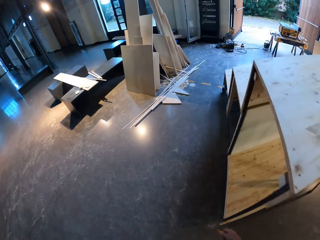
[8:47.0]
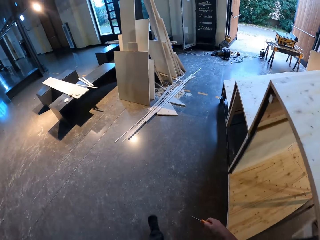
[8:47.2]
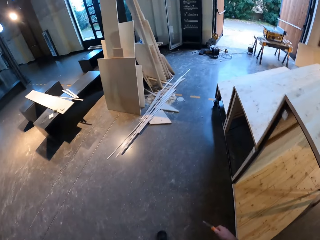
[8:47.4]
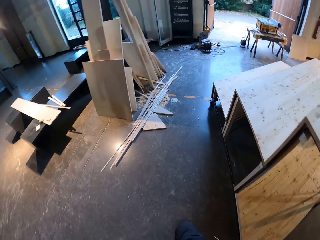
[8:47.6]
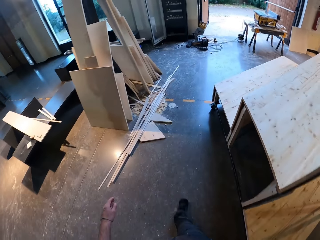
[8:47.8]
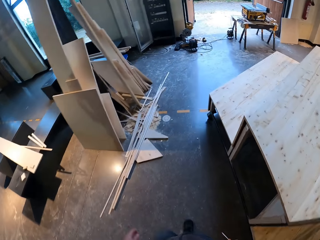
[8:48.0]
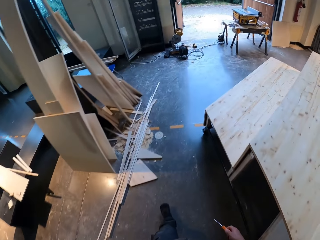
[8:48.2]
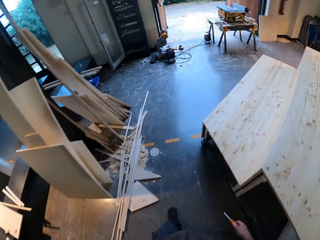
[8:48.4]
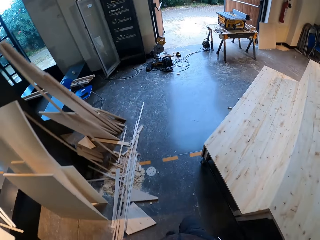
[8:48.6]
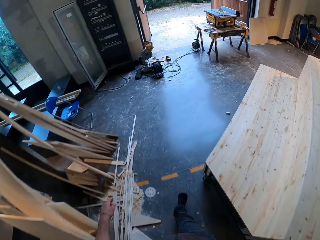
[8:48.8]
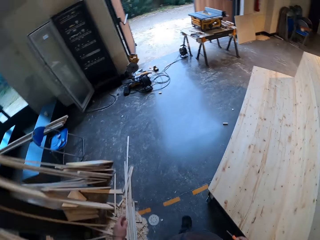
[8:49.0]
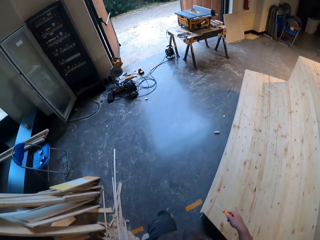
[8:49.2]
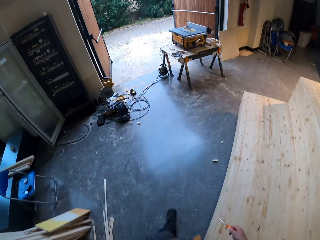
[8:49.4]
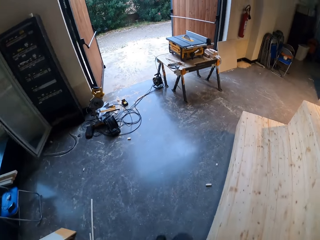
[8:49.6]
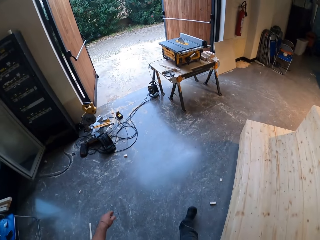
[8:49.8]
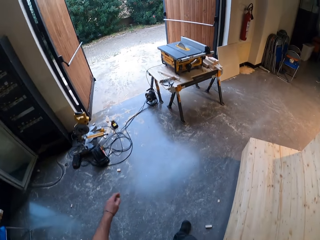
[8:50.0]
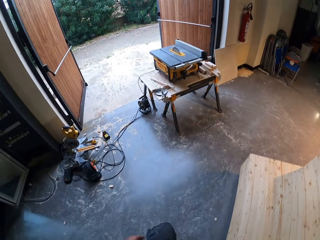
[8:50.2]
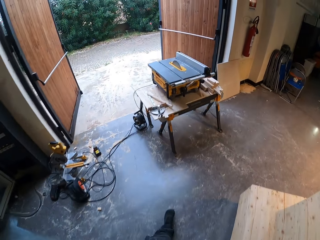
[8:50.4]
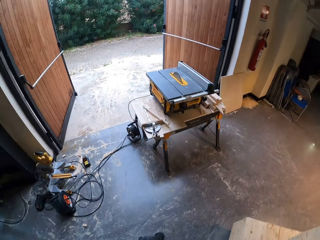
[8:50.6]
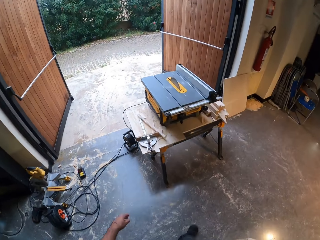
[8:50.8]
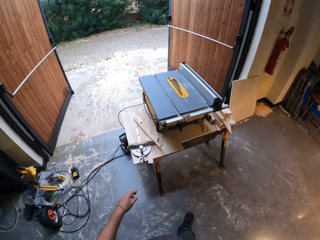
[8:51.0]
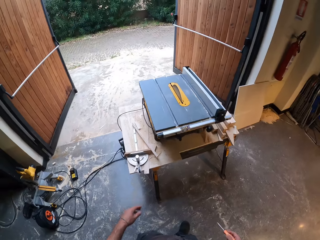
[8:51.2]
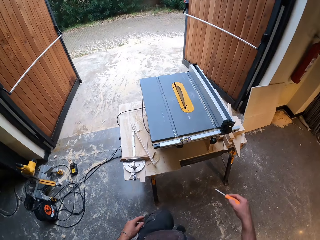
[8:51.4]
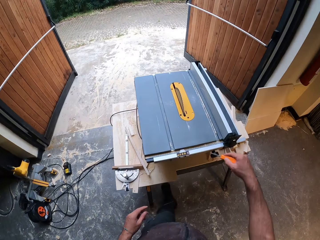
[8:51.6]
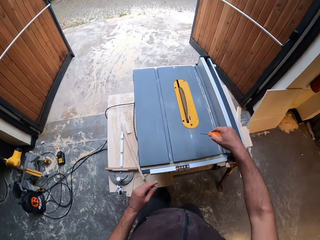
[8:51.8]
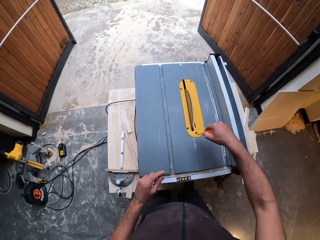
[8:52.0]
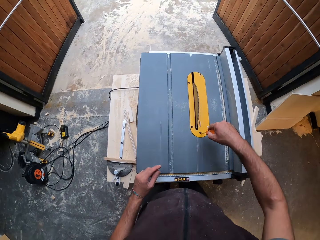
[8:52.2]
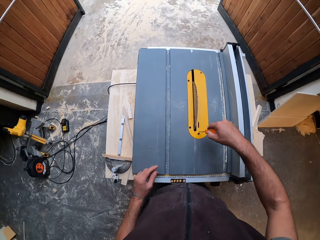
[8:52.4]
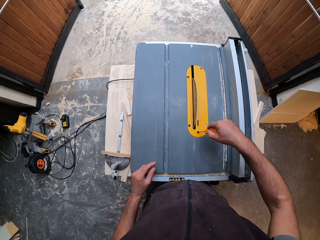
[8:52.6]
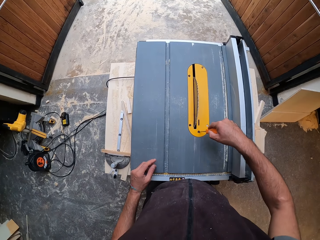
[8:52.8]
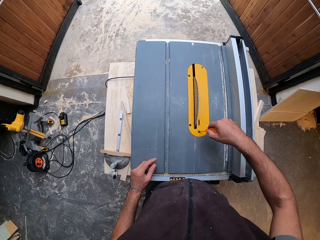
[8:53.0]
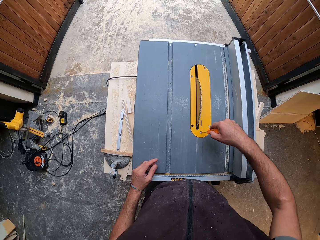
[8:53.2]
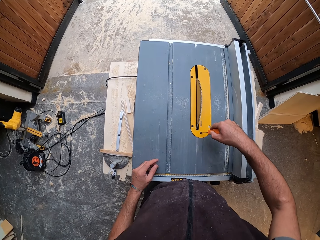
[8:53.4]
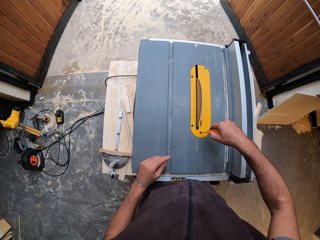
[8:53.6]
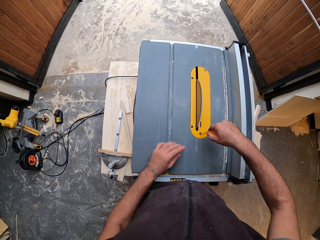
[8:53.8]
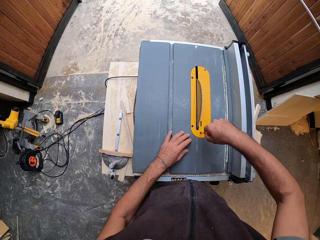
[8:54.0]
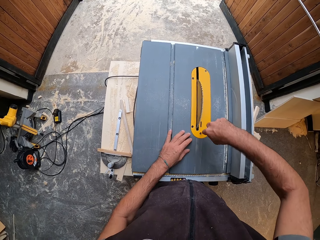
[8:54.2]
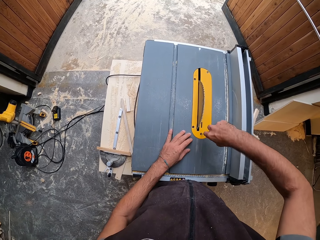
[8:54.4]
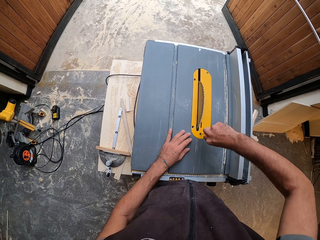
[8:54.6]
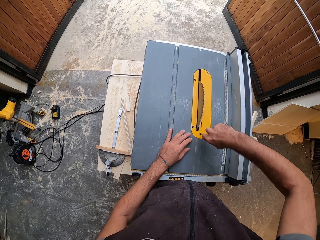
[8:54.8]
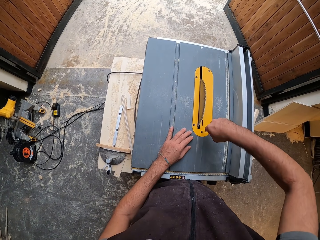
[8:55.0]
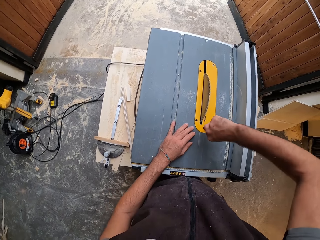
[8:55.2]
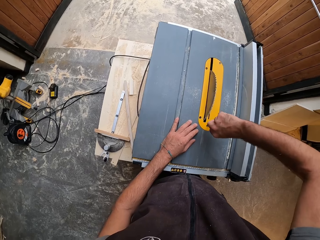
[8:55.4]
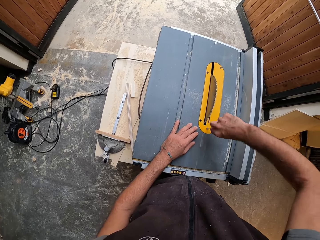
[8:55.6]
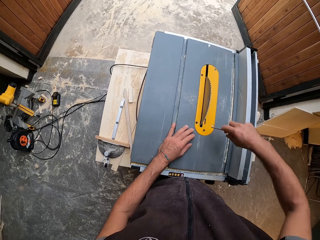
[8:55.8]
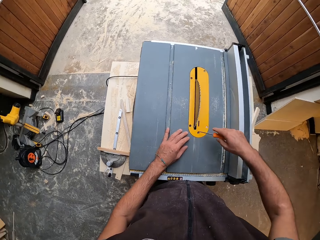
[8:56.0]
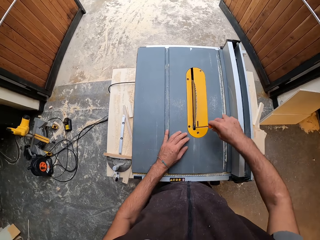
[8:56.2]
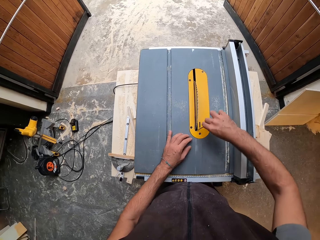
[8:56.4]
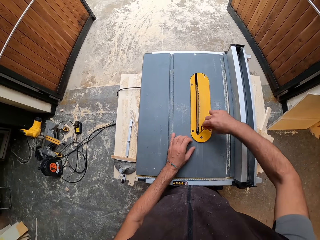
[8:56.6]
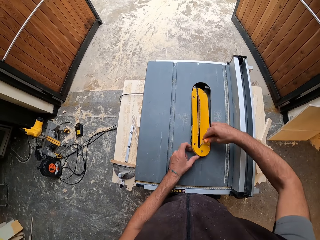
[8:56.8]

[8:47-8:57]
The camera wearer unscrews a saw throat plate from the table saw with the screwdriver in his right hand.

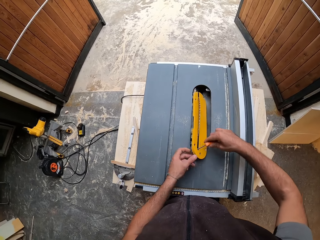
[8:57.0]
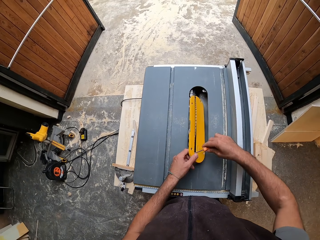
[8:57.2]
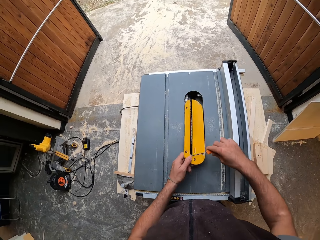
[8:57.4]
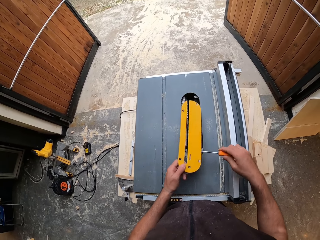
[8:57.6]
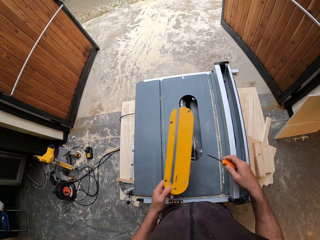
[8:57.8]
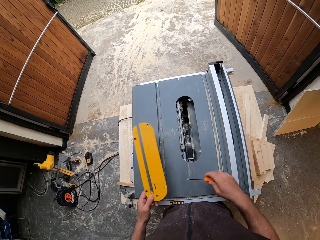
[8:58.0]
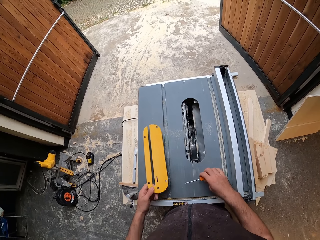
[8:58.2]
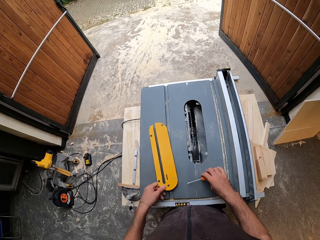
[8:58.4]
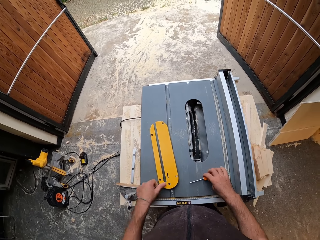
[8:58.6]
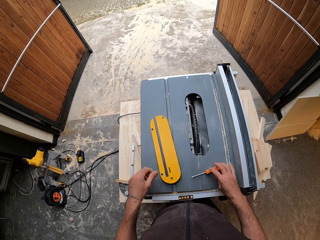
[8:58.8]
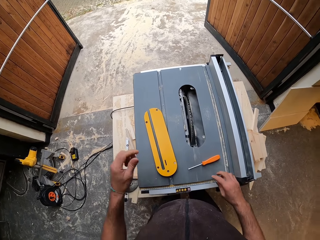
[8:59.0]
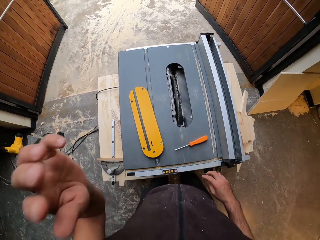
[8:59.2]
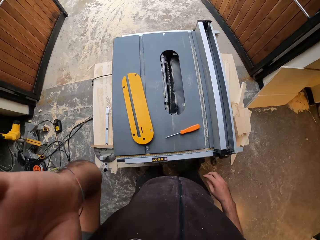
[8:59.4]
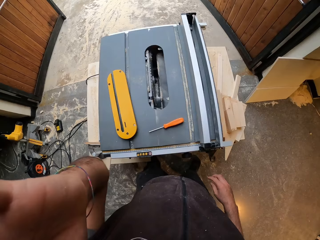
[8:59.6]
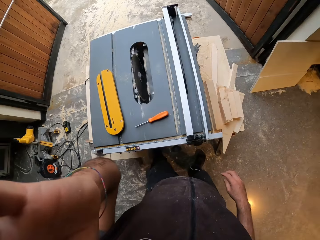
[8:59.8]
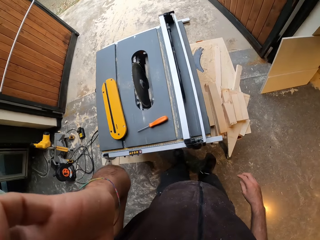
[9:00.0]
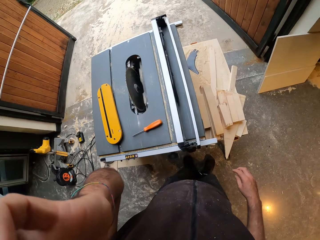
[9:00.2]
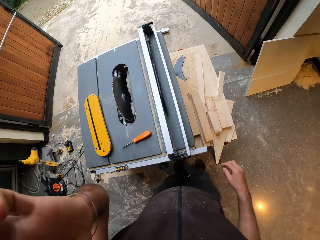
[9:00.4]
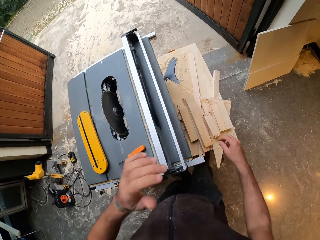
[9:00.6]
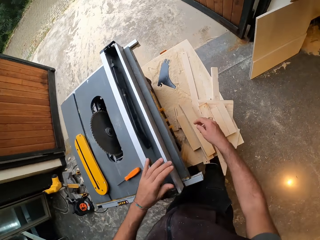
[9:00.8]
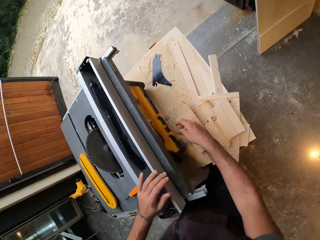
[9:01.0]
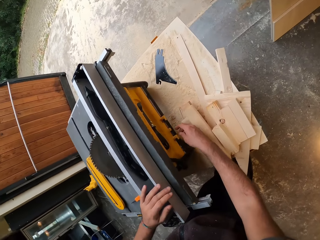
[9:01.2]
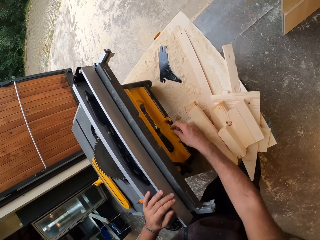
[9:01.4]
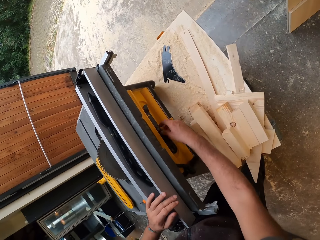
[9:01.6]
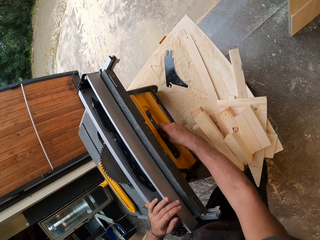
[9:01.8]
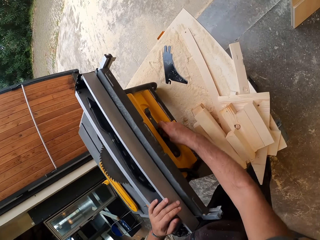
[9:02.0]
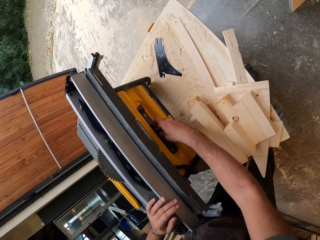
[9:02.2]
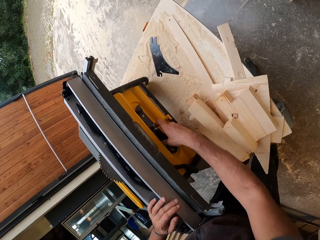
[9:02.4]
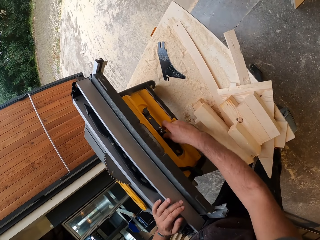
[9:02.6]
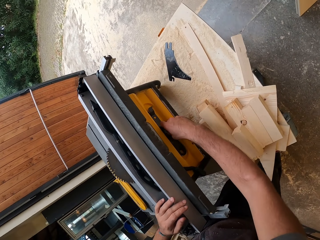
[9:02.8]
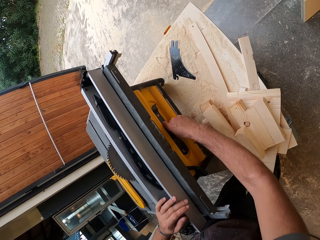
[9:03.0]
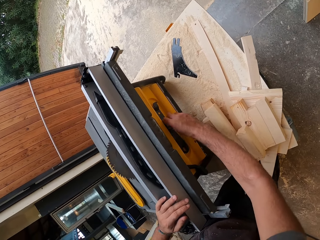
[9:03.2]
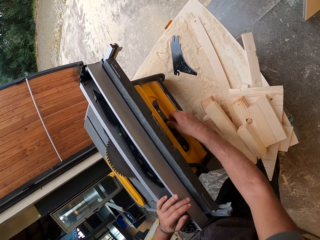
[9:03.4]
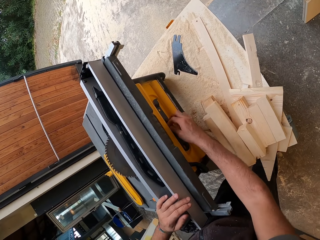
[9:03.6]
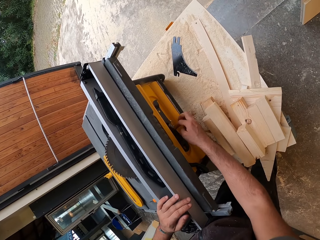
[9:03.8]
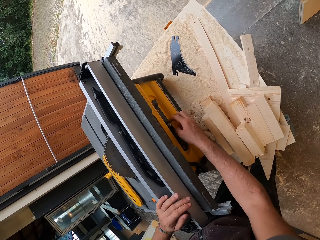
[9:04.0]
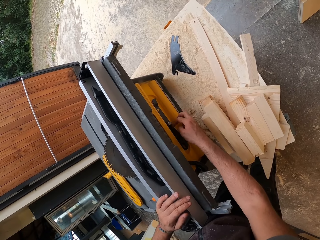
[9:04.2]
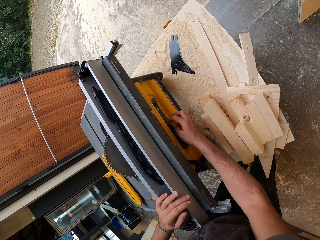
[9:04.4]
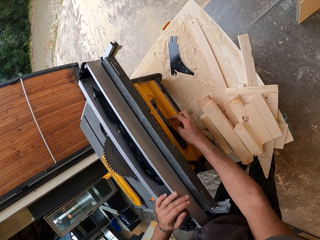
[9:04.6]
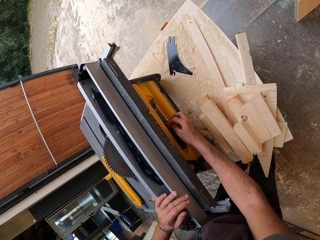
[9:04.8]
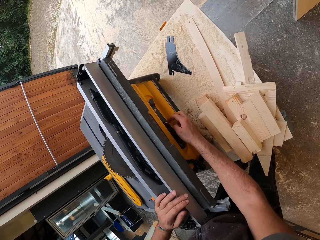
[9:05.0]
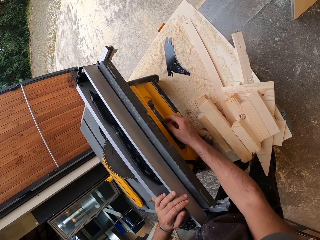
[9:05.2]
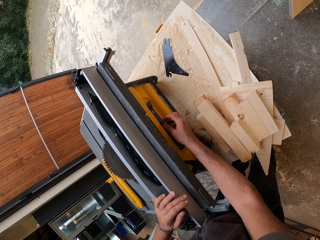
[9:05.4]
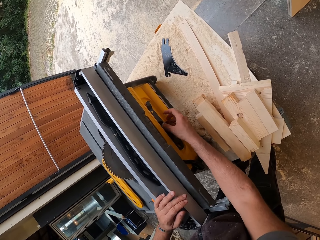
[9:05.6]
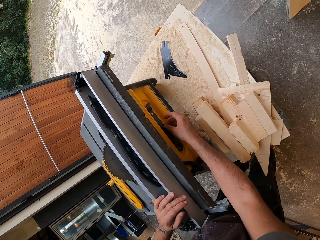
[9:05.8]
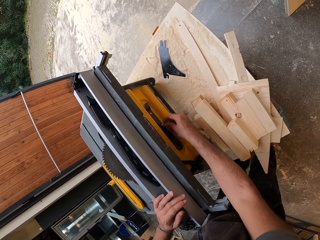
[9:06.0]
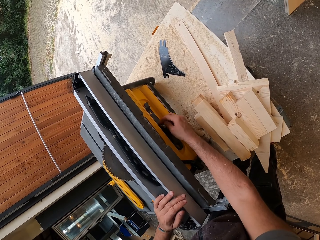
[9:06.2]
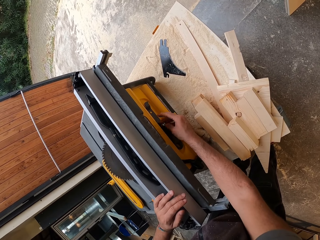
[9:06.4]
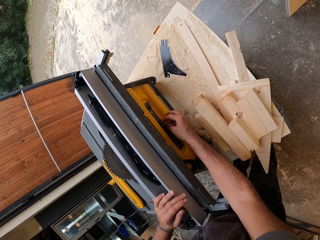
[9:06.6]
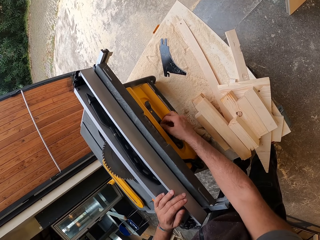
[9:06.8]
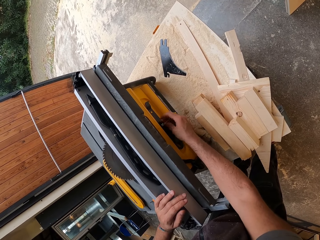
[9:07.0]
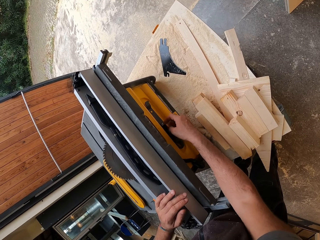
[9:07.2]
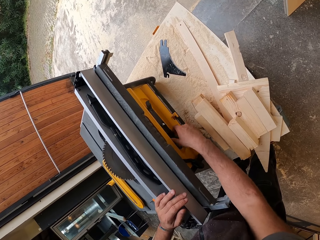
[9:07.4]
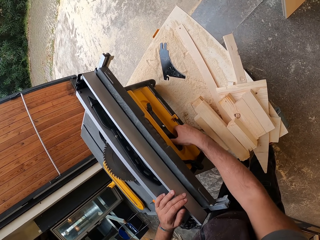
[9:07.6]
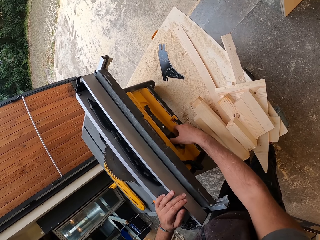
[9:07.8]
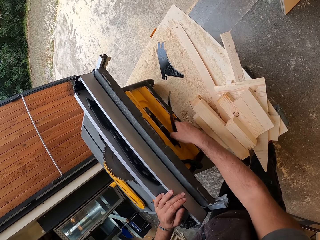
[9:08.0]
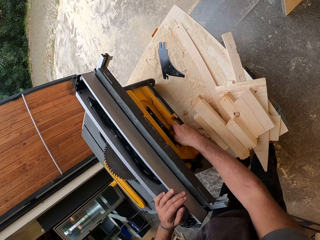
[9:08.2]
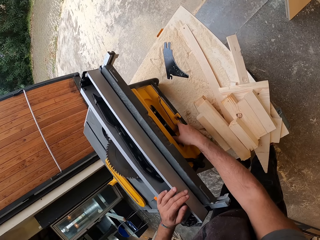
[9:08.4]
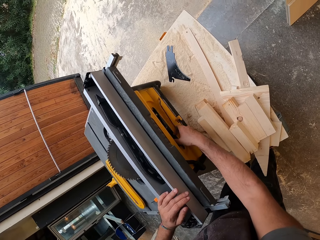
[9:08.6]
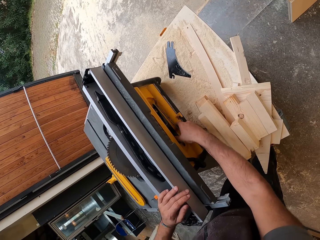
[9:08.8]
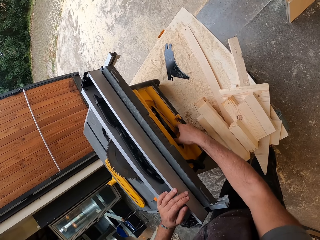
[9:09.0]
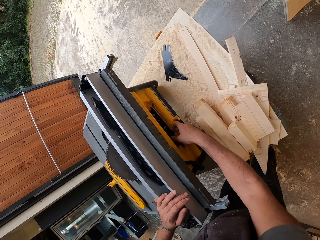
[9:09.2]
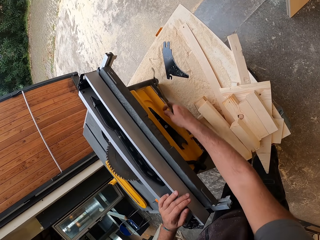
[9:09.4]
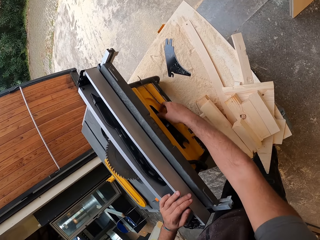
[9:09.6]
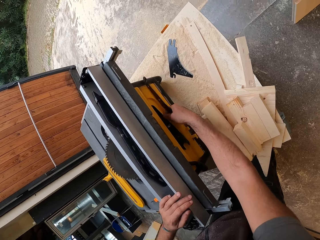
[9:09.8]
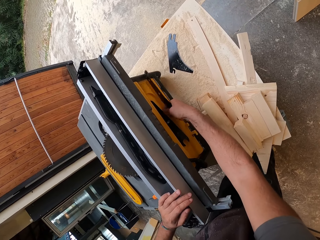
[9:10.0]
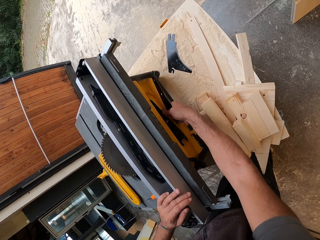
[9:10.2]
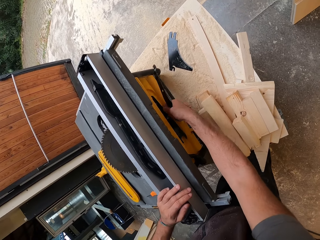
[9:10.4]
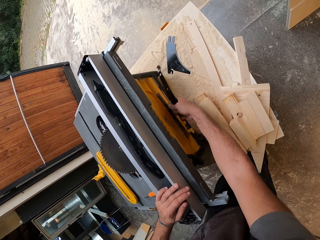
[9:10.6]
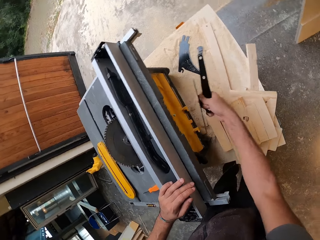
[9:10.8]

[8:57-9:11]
The camera wearer detaches the saw throat plate from the table saw with his left hand. He puts the saw throat plate and the screwdriver on the platform with his left hand. He lifts his left hand. He scratches his face. He unscrews a key or nut with his right hand. He pulls a riving knife from the table saw with his right hand. He pulls the riving knife from the table saw again.
